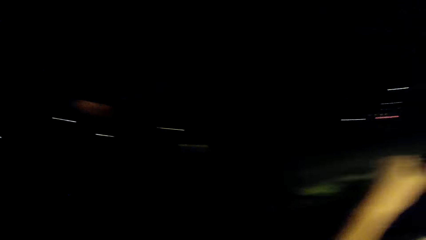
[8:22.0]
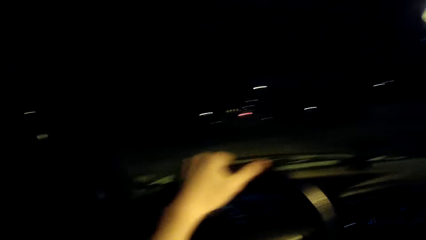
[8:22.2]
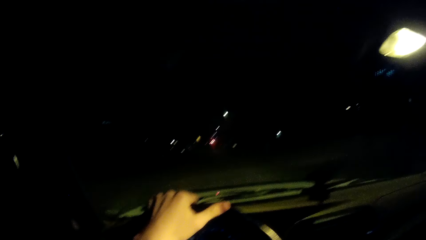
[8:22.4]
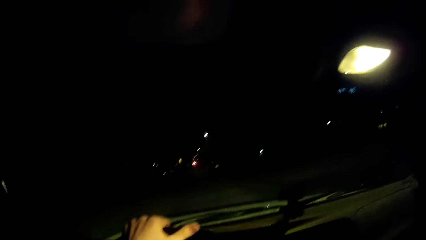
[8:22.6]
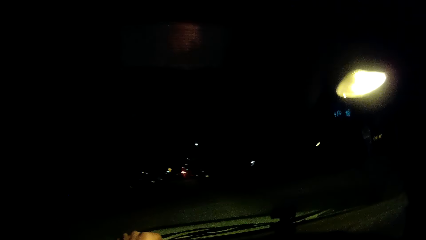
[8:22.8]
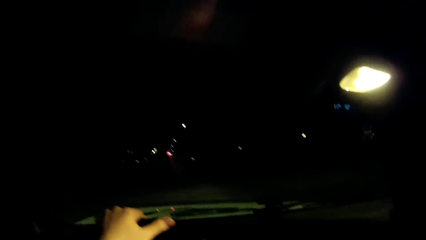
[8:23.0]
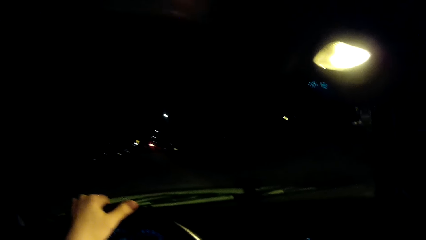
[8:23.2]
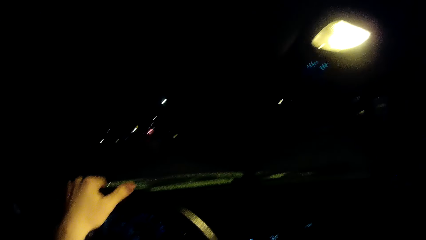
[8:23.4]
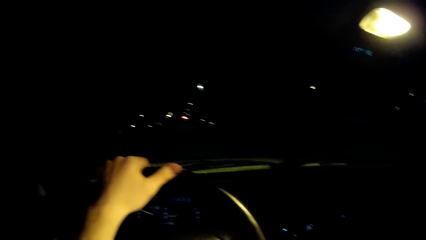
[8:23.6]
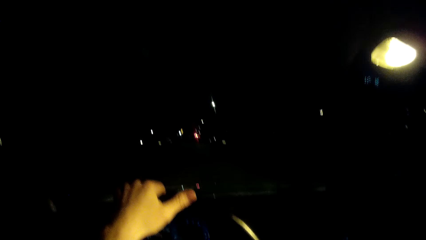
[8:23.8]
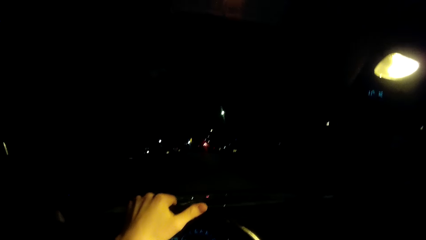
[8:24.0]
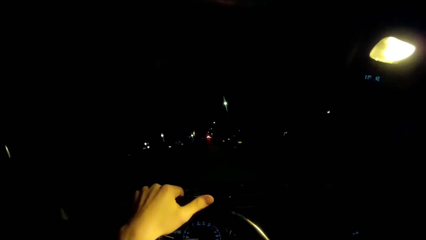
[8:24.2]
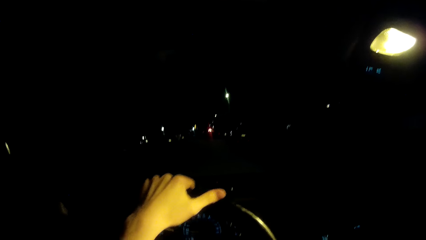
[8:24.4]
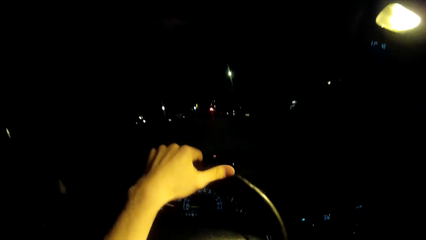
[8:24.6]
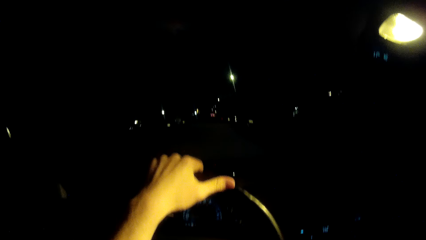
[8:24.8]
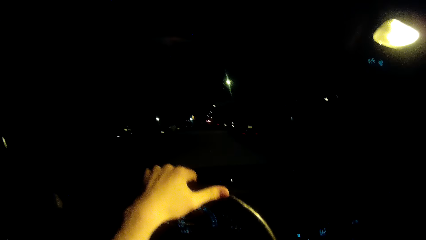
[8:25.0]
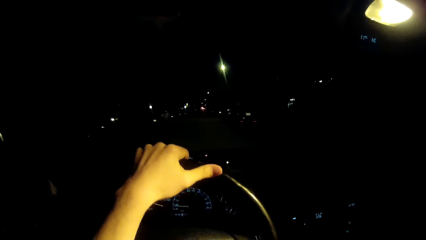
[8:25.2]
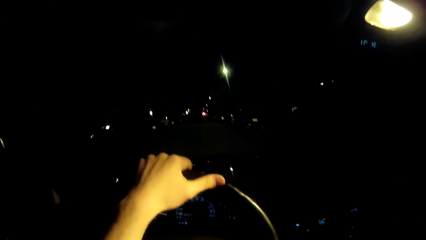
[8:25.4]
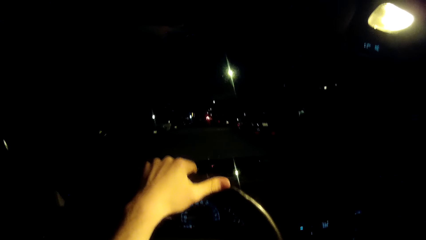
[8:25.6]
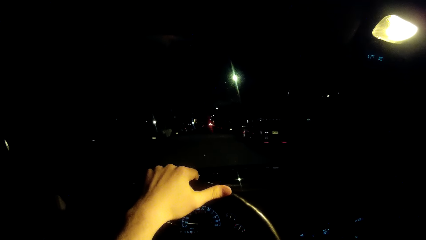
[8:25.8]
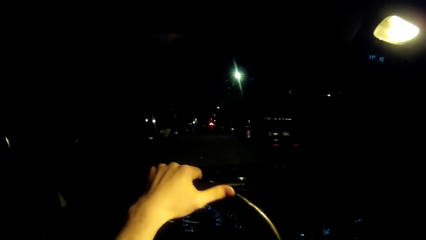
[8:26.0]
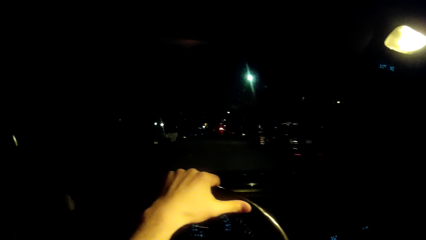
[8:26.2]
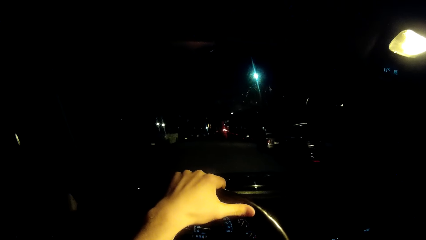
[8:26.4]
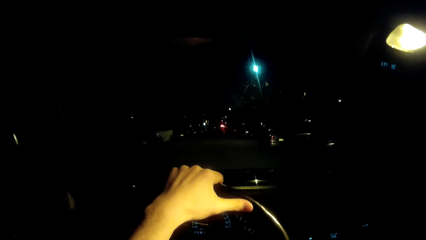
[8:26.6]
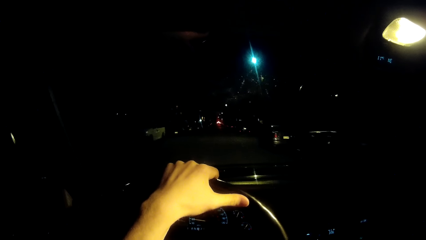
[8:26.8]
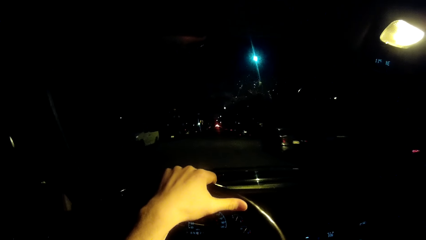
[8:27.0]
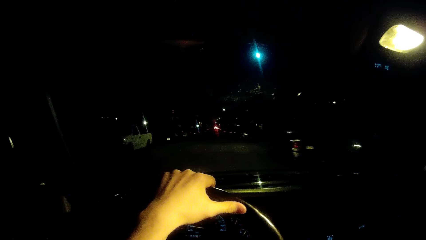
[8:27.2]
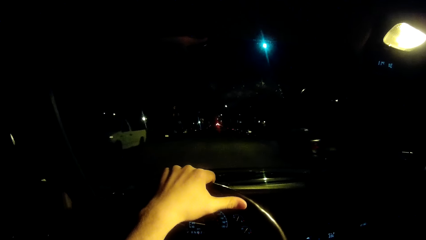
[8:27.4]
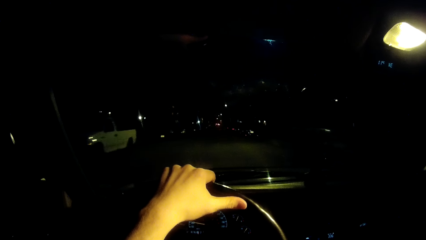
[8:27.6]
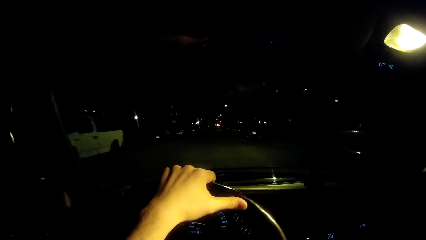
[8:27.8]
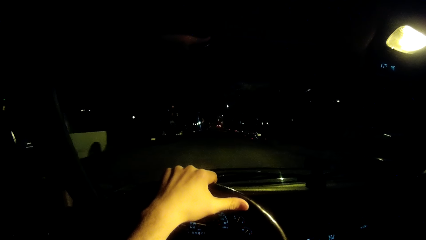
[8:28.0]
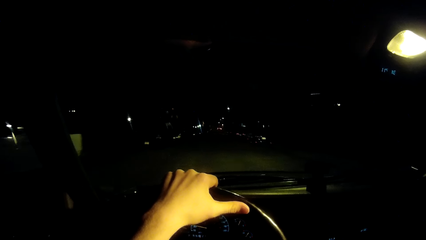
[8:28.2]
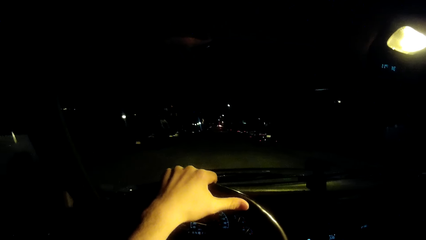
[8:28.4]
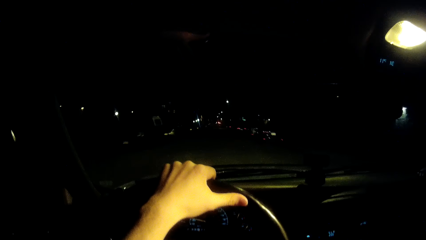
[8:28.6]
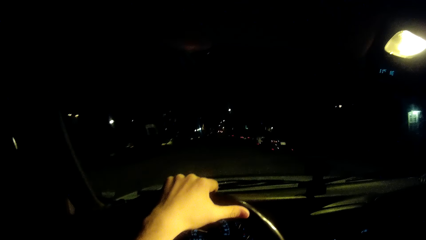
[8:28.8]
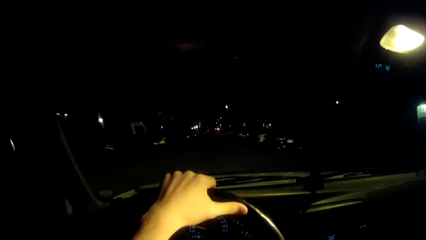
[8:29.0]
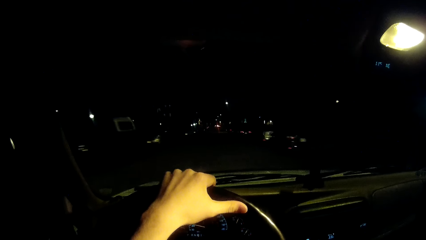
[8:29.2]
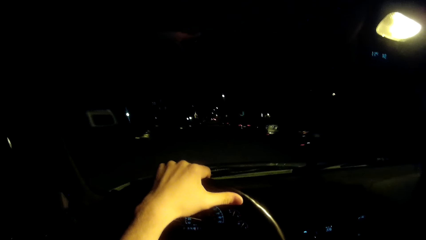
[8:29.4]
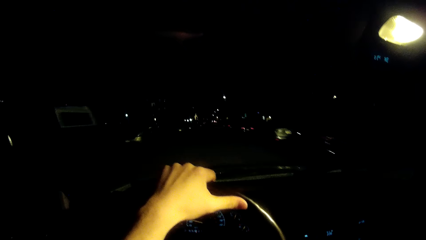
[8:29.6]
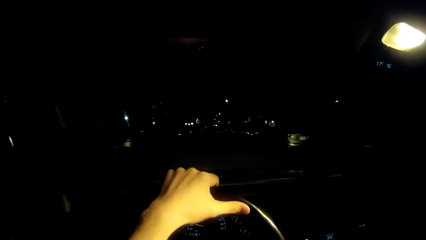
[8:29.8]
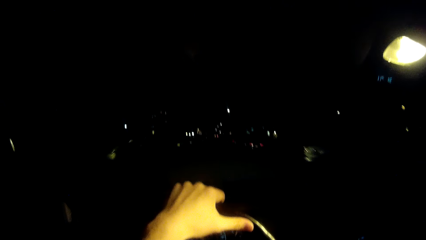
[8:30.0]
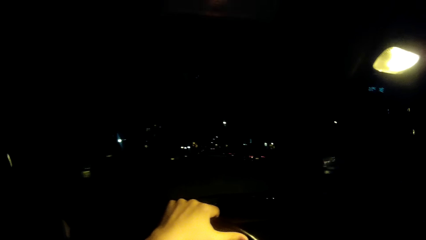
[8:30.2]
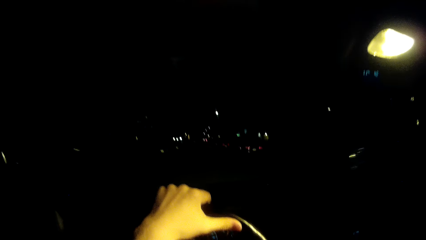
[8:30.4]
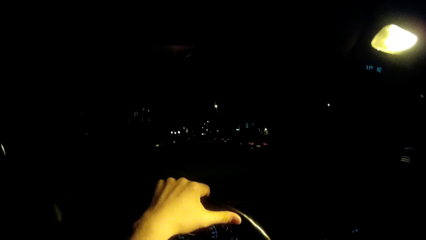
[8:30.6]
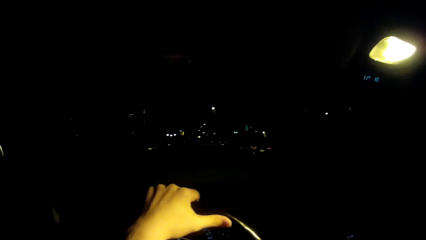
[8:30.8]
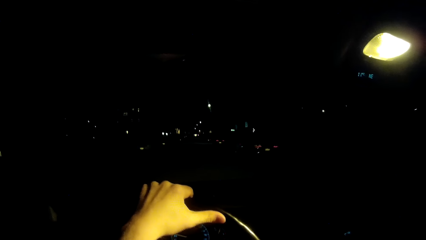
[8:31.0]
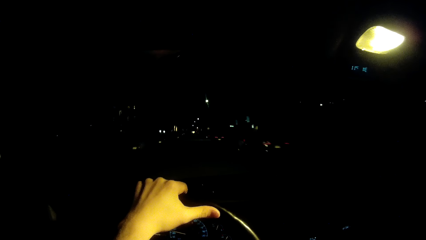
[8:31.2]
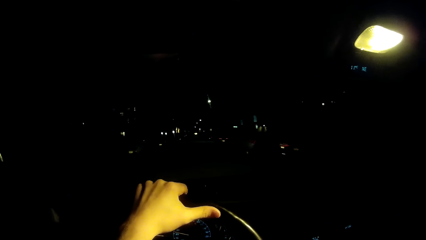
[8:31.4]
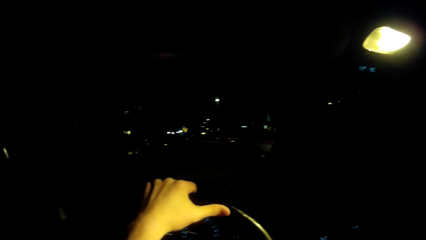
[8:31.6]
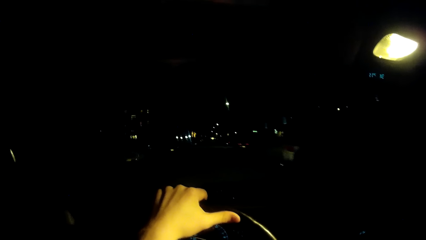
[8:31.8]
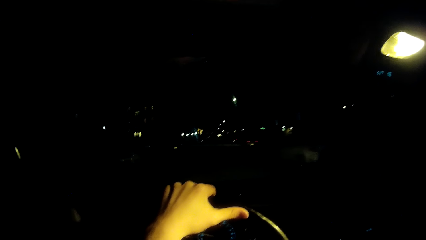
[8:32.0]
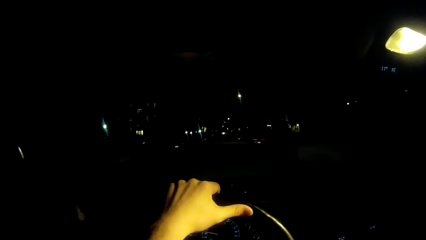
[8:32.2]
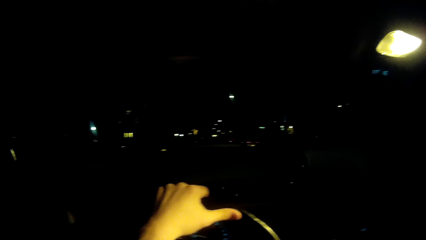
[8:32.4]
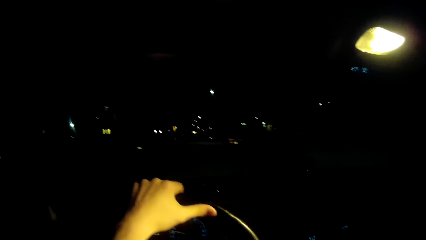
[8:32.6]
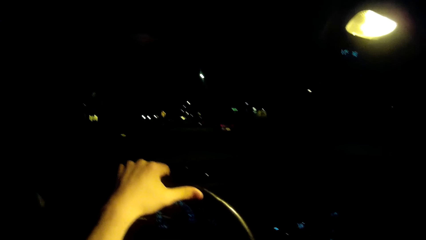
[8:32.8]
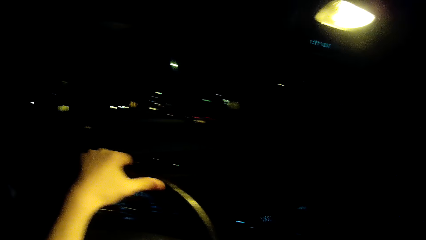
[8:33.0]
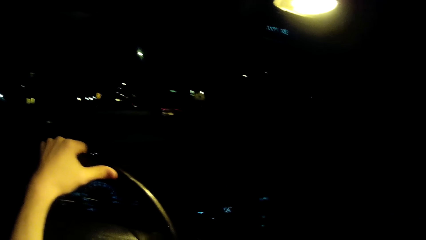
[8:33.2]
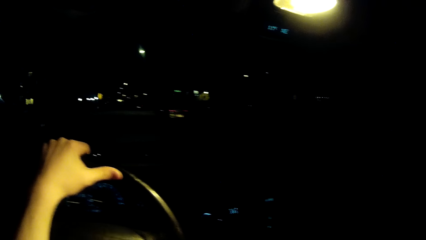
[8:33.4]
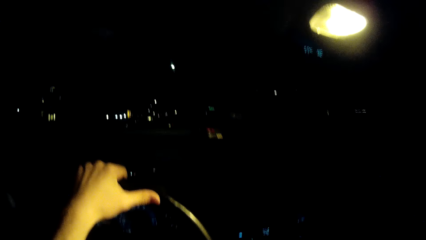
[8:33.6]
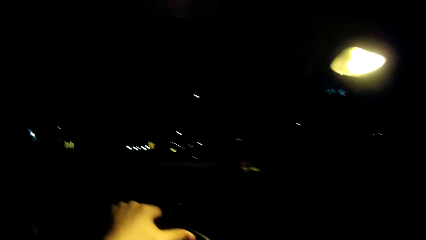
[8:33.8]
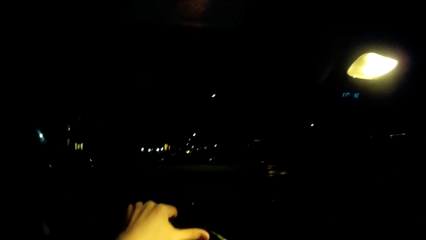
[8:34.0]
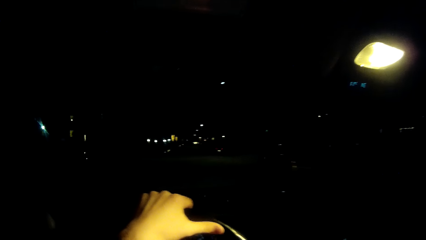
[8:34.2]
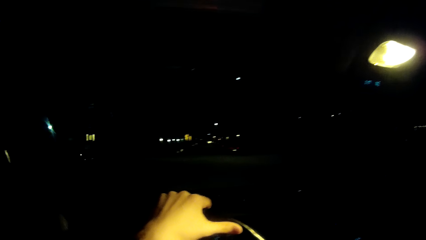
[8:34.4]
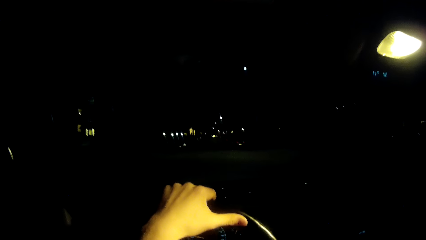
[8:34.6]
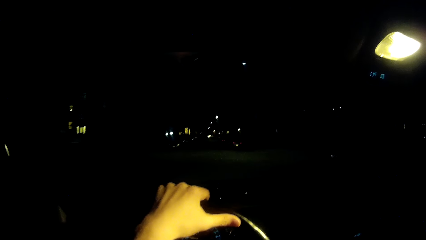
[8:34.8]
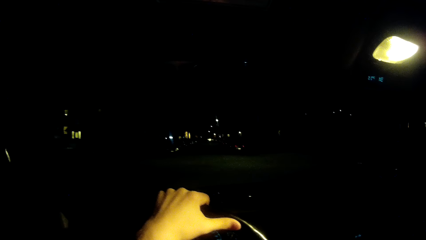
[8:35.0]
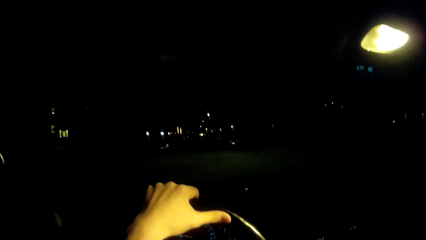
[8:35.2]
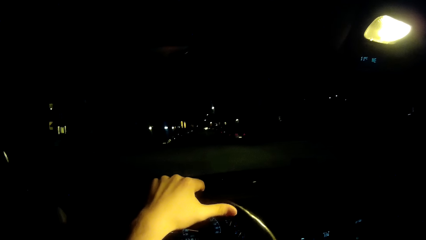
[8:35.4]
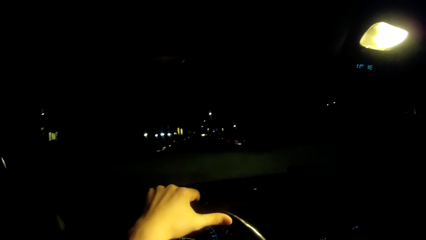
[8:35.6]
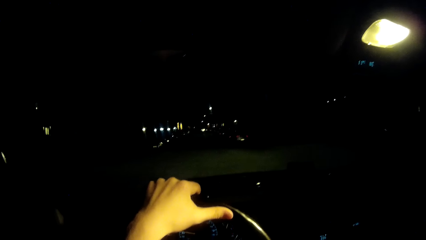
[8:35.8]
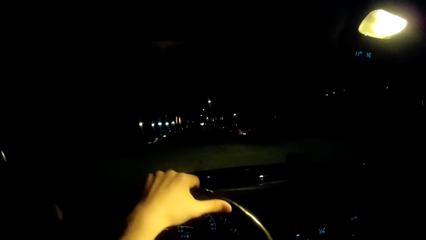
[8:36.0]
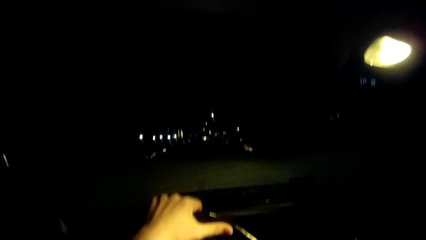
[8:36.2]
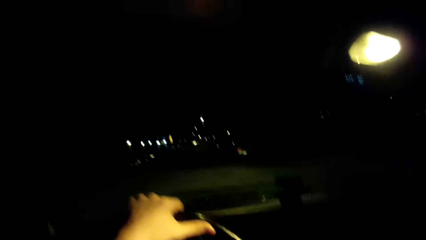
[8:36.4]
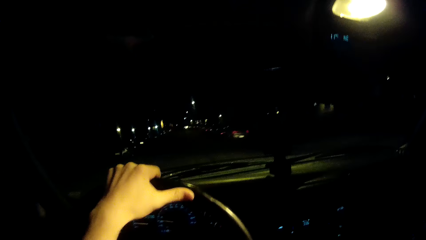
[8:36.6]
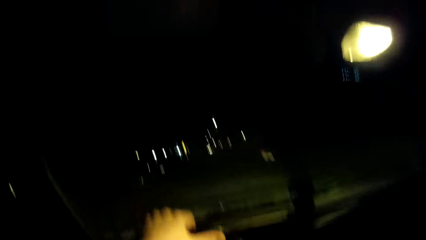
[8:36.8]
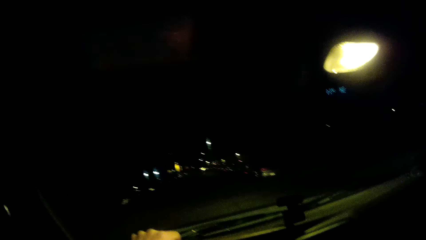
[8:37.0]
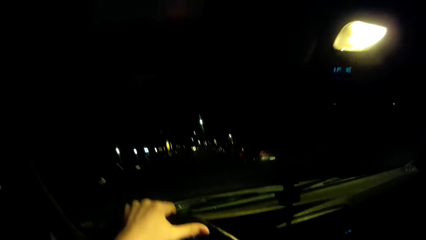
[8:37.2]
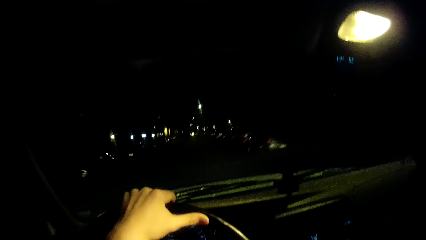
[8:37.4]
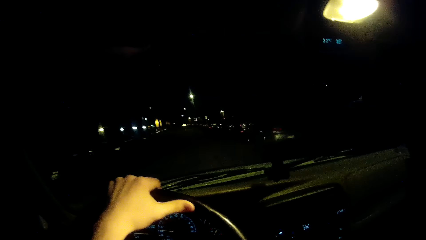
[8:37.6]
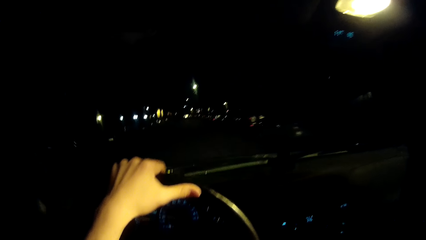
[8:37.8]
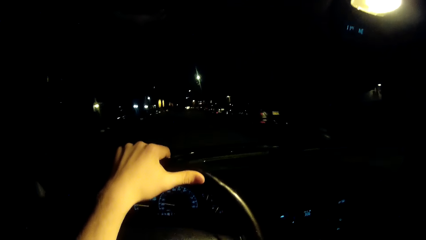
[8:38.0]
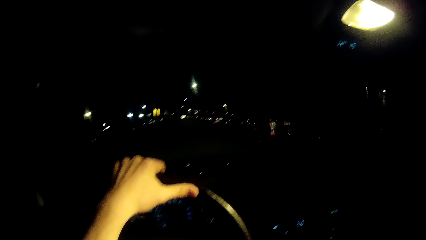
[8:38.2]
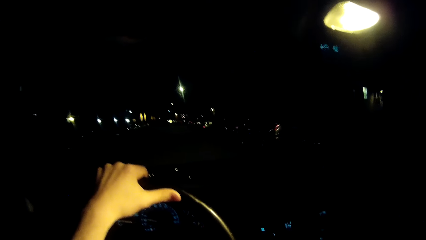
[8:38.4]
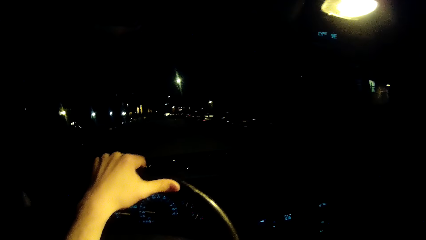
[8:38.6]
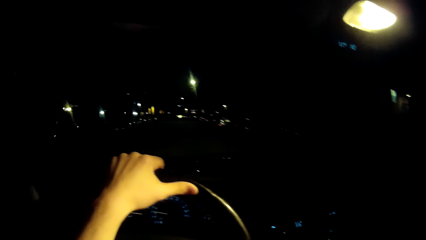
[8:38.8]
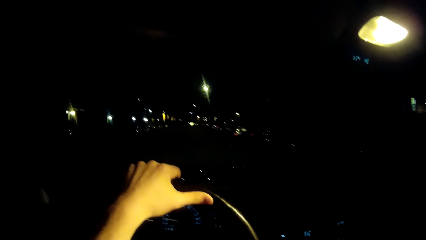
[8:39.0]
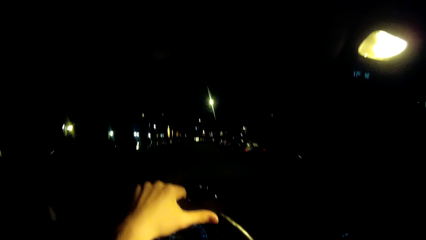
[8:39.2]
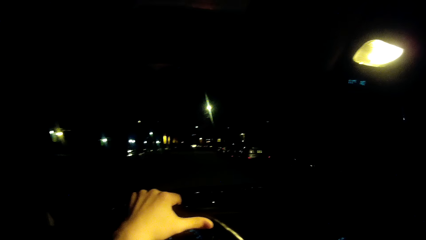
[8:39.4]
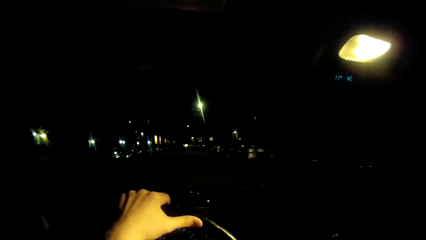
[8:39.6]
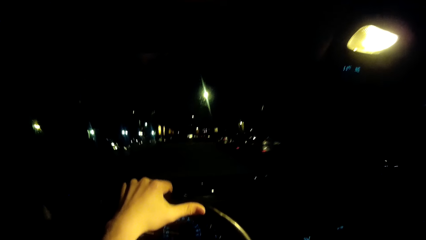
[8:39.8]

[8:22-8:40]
The camera wearer drives the car.
